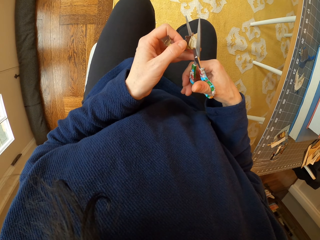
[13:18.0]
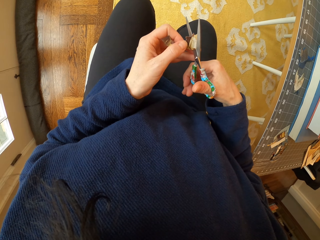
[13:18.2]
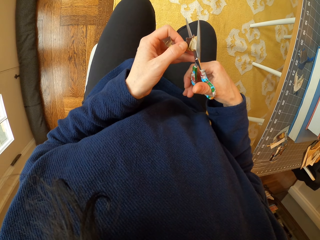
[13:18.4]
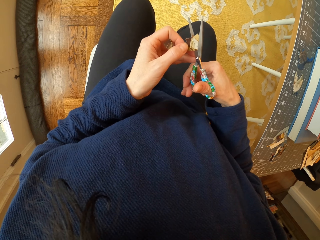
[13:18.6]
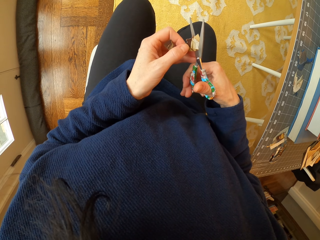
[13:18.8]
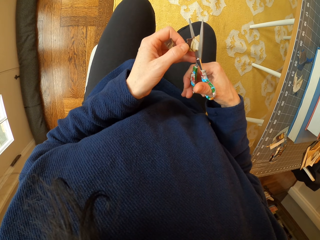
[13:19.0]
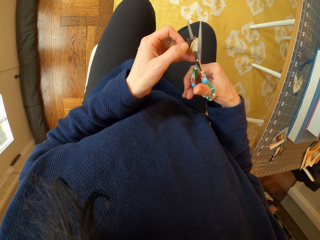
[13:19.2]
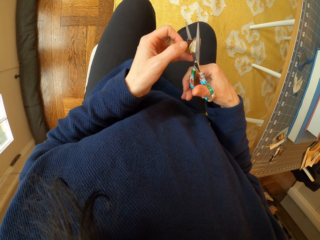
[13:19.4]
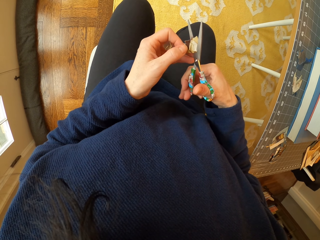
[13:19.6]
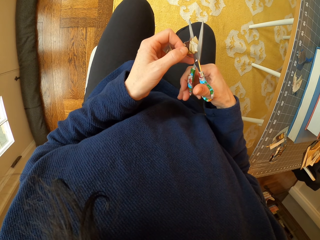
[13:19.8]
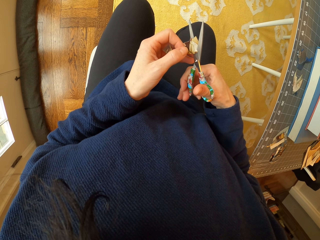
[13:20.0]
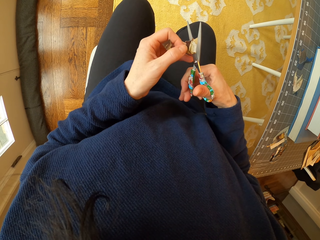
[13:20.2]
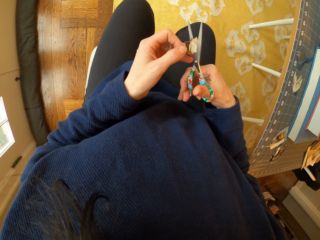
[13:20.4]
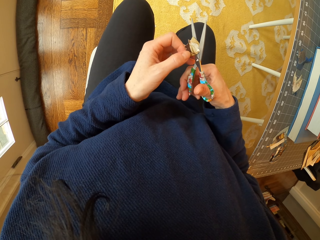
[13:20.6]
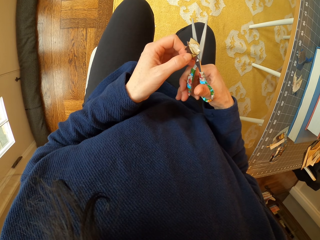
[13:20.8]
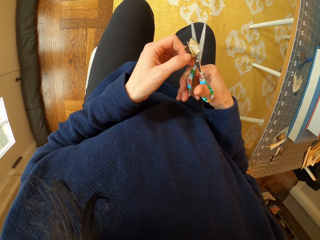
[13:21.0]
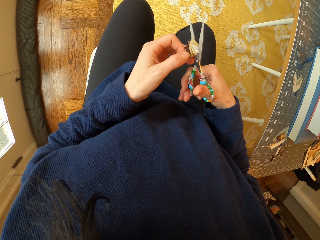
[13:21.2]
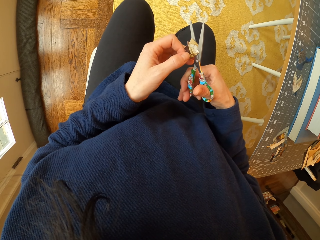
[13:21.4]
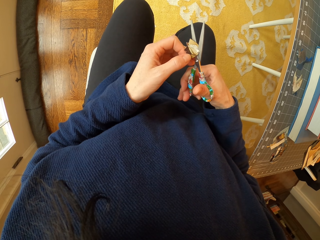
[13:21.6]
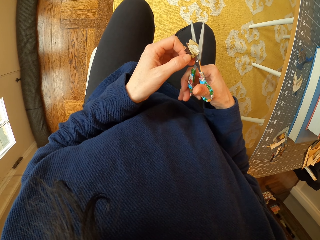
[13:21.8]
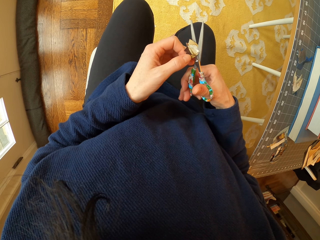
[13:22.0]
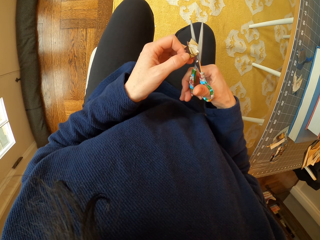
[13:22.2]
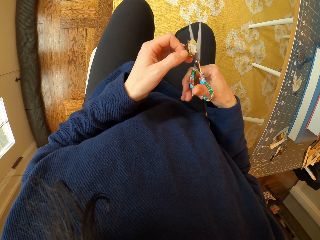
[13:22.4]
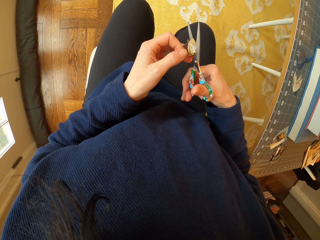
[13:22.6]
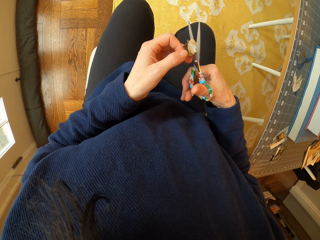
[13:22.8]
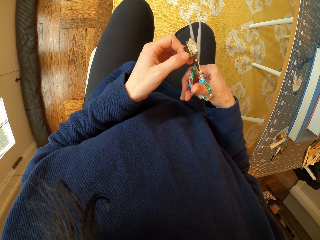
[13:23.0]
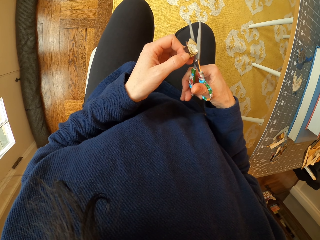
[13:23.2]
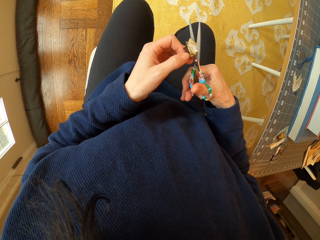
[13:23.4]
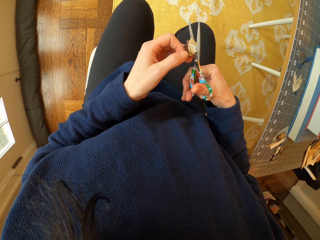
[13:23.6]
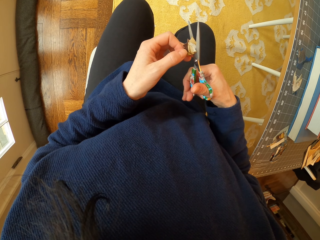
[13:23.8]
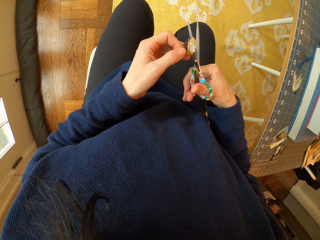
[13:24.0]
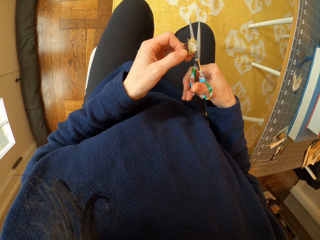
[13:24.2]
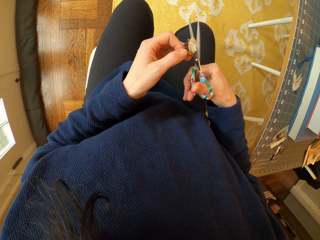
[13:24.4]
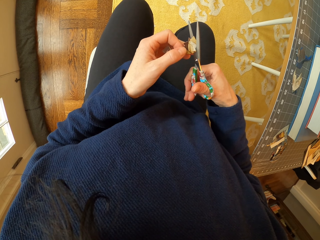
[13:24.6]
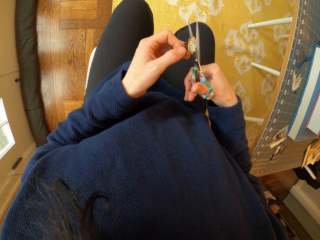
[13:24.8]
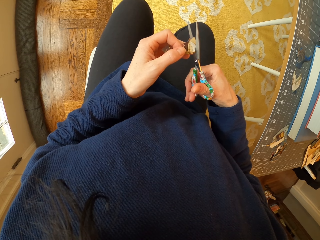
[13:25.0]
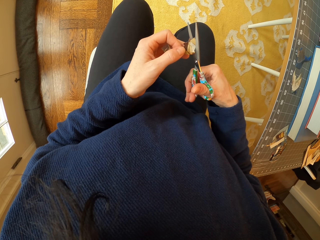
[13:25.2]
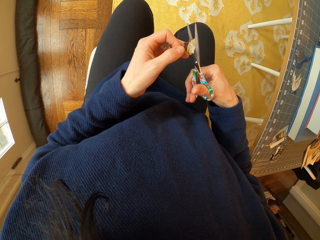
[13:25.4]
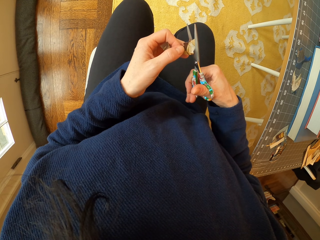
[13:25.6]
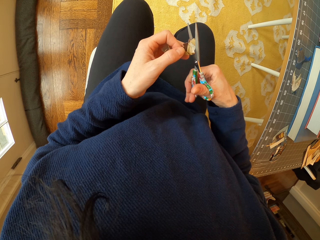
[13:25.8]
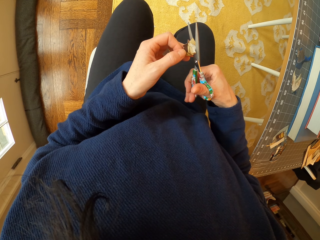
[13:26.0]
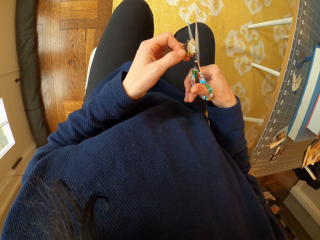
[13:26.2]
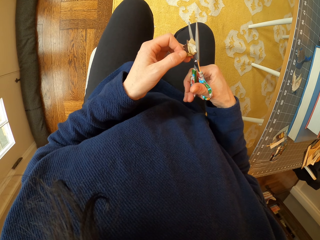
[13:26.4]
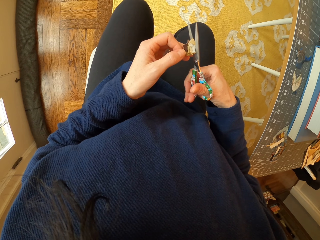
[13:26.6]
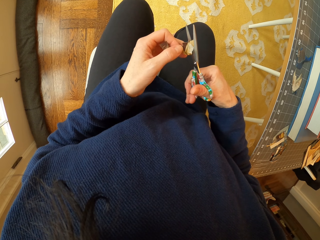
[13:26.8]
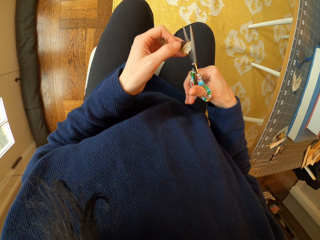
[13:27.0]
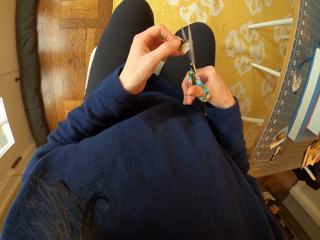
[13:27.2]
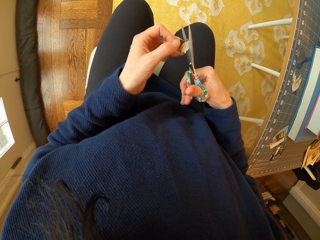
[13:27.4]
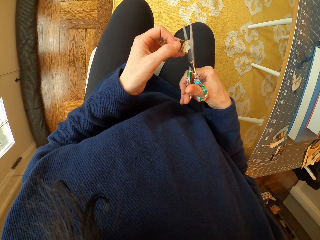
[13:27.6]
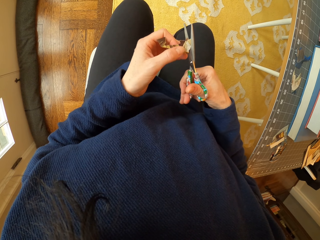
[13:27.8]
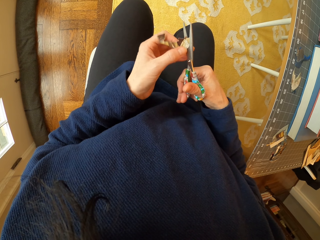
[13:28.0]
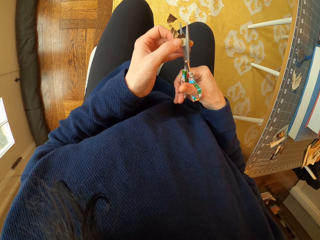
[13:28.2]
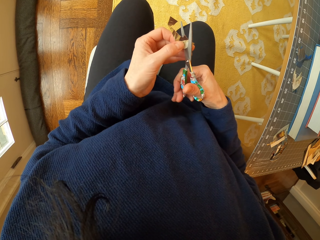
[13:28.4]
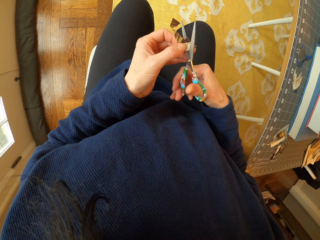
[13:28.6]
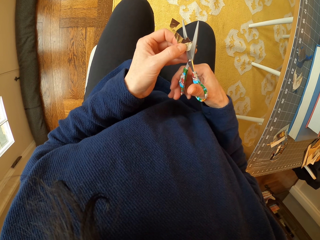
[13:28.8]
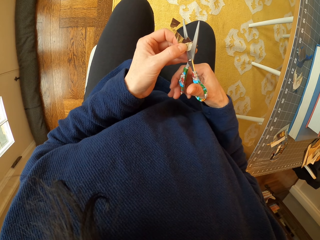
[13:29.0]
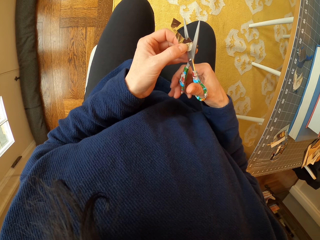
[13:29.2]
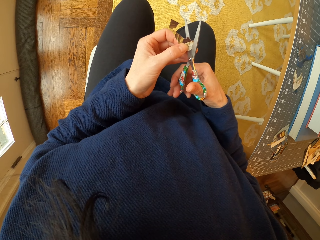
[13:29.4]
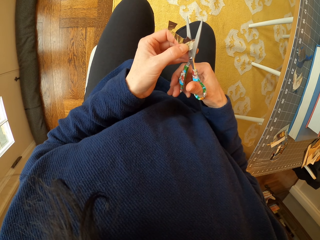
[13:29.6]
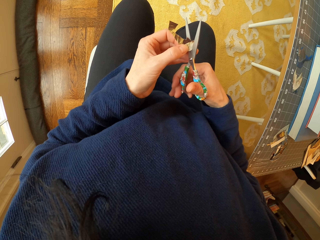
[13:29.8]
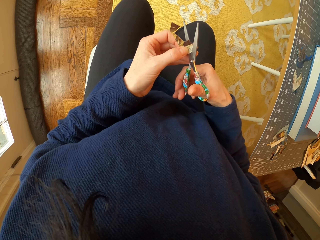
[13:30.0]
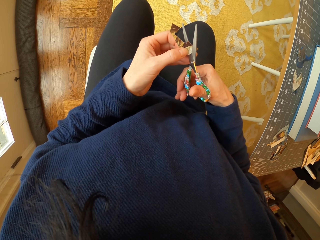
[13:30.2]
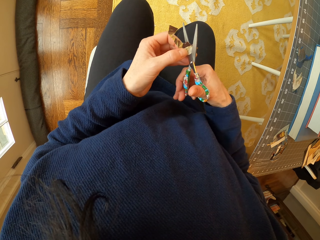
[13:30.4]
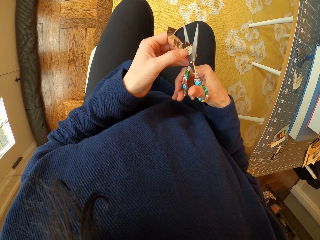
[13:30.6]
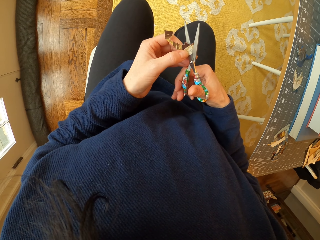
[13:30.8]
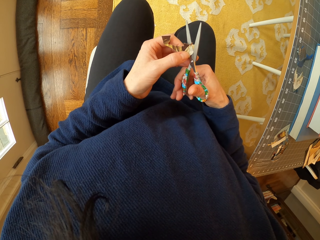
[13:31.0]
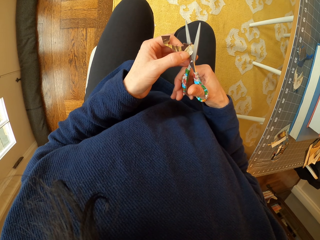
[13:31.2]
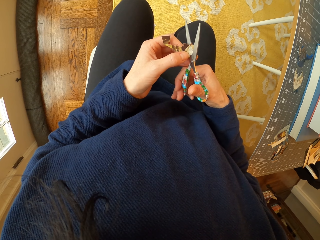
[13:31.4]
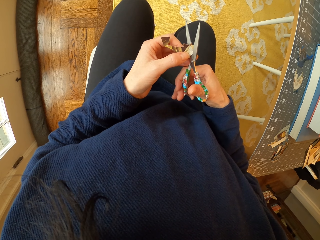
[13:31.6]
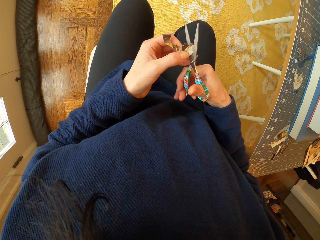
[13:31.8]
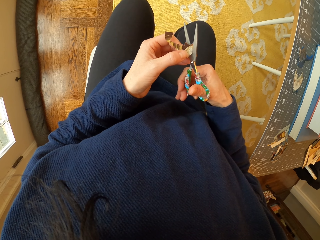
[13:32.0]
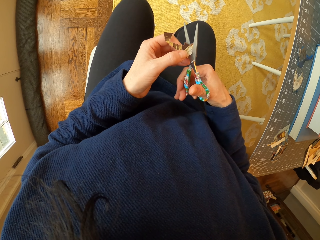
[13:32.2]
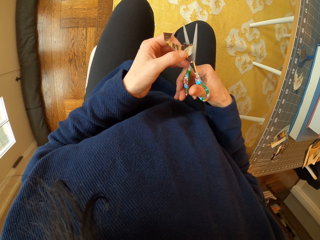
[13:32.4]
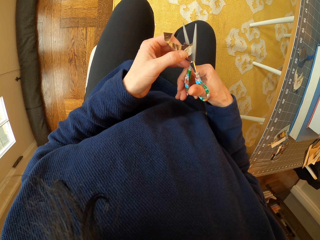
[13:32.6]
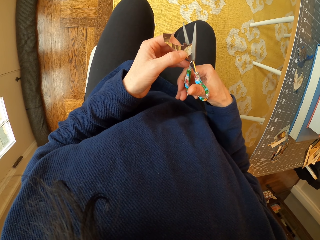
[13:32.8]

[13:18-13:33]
The camera wearer moves the hand. They cut the piece of paper with the scissors.

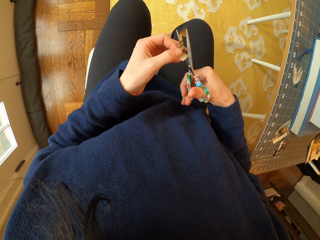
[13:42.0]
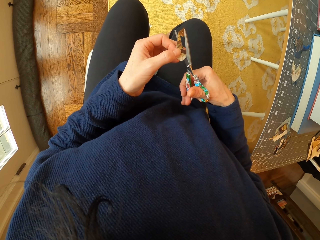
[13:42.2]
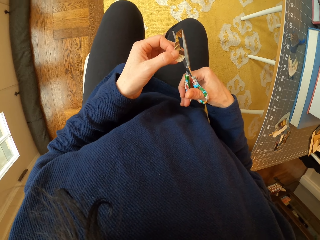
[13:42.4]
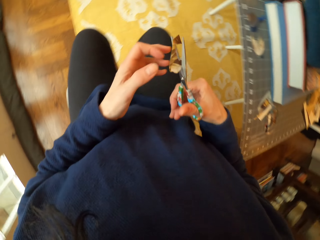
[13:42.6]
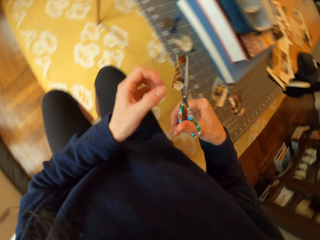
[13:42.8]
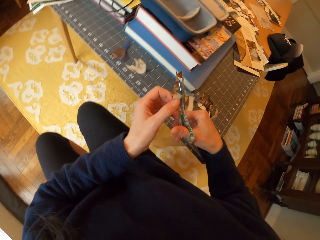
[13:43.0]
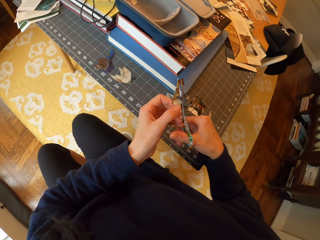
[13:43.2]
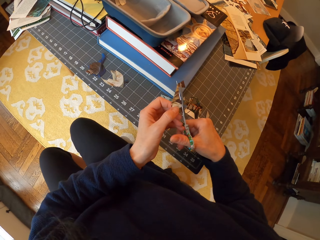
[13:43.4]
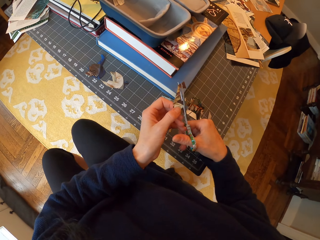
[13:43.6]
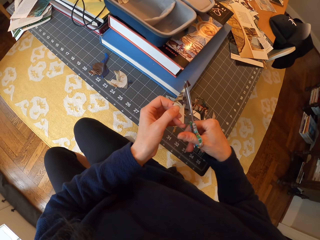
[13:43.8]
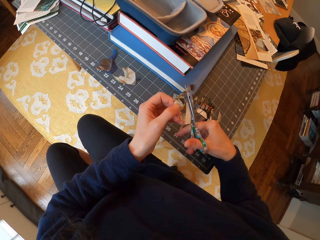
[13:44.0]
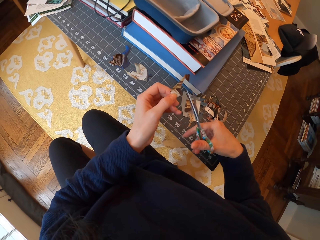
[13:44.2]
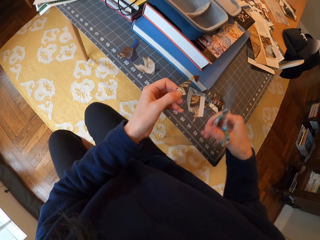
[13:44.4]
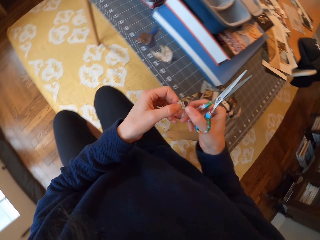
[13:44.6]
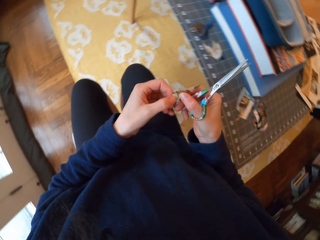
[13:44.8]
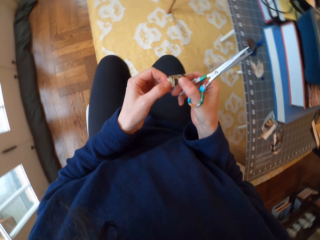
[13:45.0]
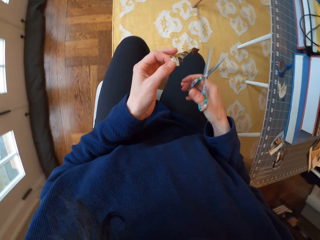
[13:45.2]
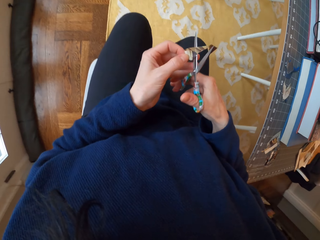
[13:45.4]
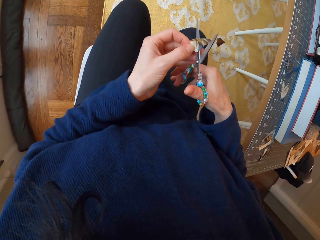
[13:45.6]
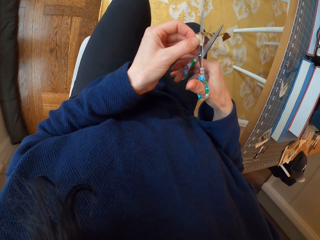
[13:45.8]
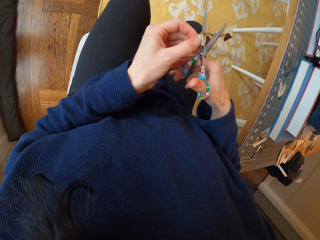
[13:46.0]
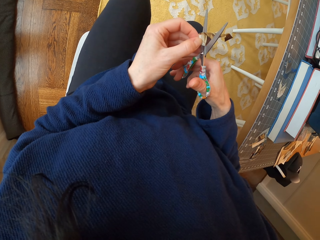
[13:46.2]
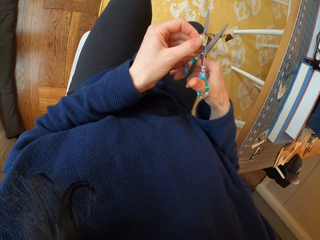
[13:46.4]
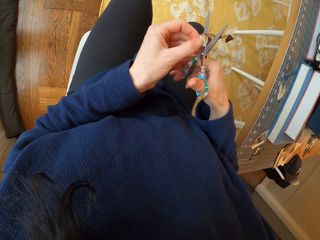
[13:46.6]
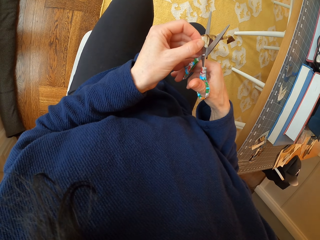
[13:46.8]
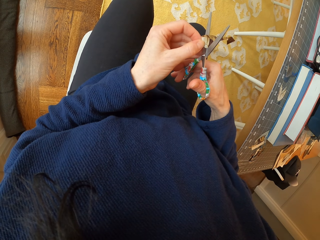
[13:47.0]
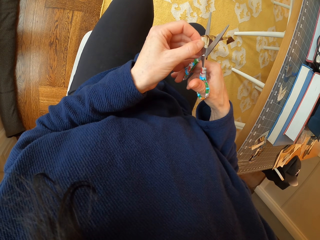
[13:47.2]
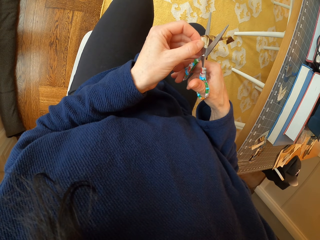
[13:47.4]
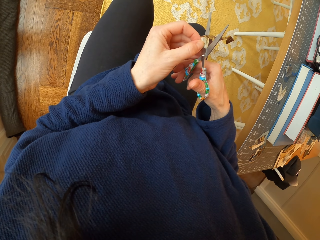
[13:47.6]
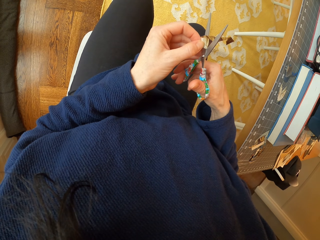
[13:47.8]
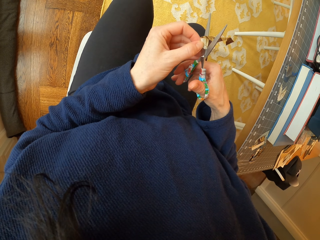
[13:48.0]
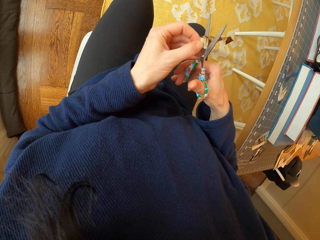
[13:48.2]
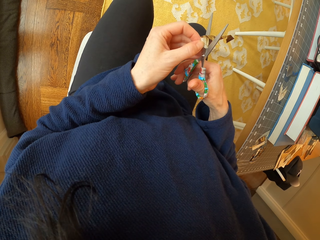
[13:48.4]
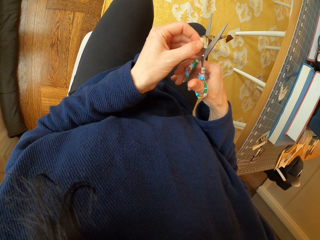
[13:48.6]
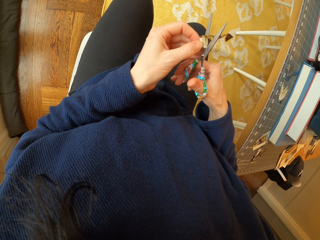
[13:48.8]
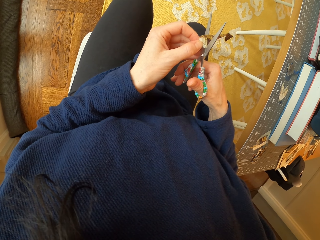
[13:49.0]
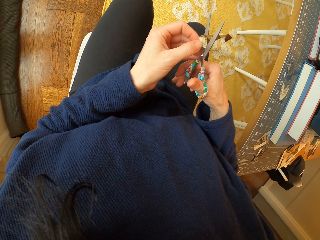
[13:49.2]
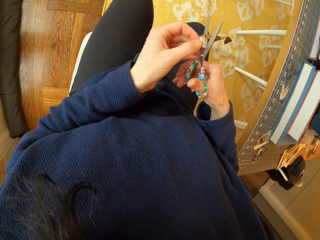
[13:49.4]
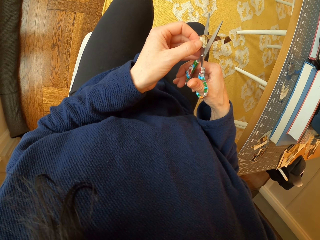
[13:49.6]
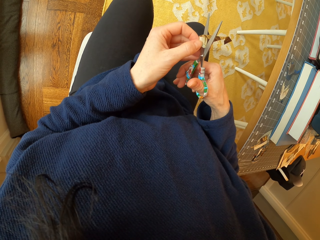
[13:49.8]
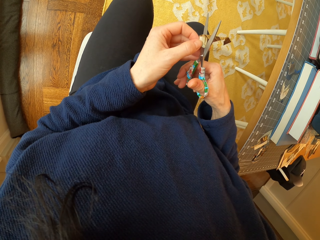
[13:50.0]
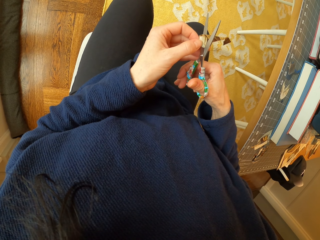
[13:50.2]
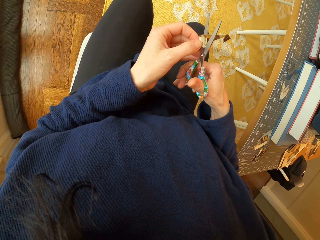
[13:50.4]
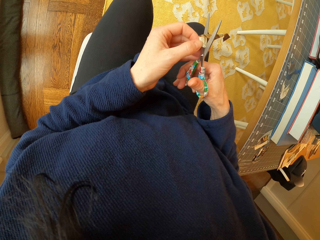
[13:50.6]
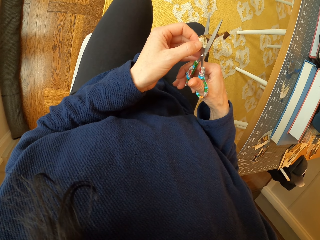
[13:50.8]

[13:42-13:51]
The camera wearer unhands the piece of paper. They hold the piece of paper. They cut the piece of paper with the scissors. They adjust the piece of paper in the hand. They cut the paper with the scissors.
